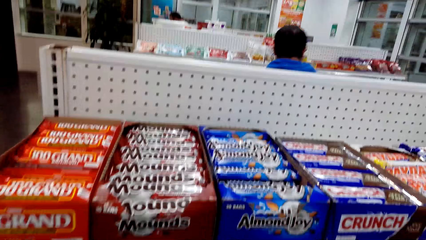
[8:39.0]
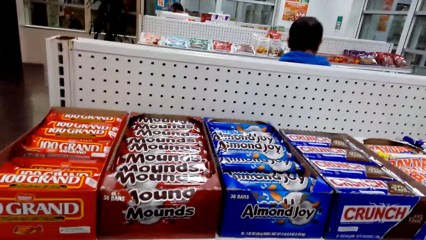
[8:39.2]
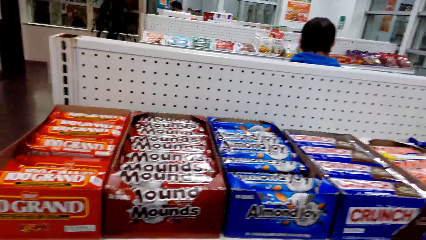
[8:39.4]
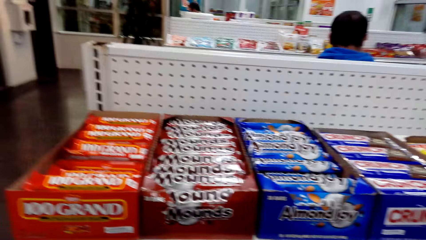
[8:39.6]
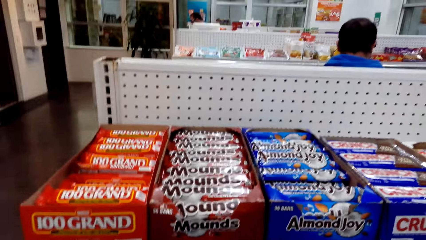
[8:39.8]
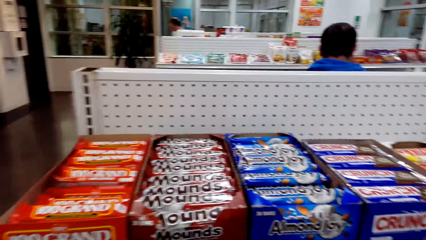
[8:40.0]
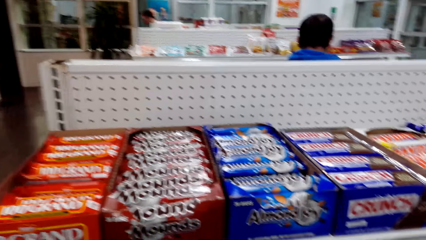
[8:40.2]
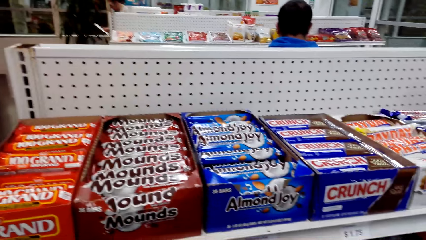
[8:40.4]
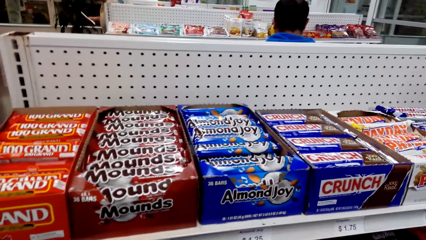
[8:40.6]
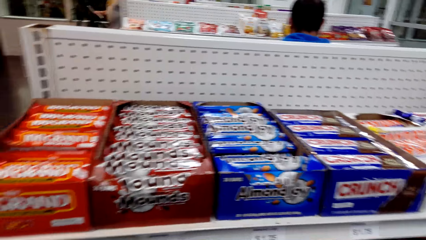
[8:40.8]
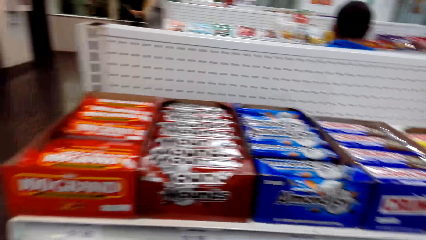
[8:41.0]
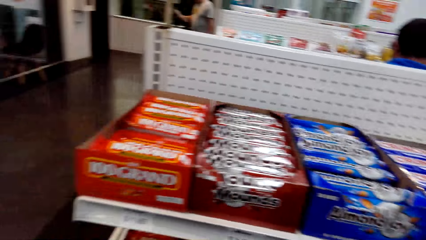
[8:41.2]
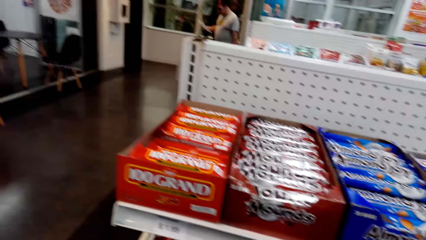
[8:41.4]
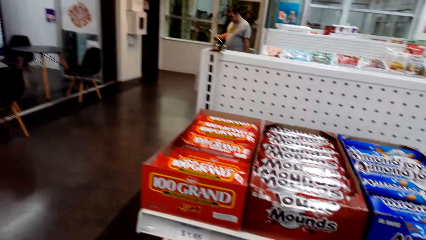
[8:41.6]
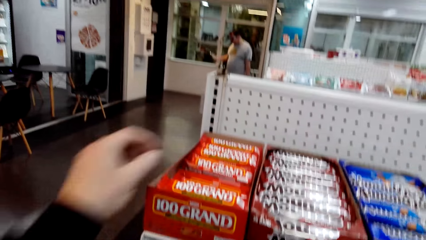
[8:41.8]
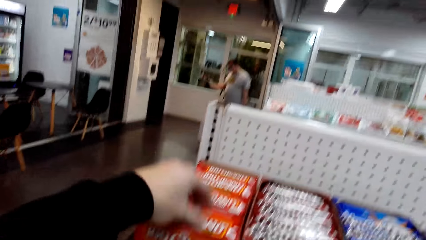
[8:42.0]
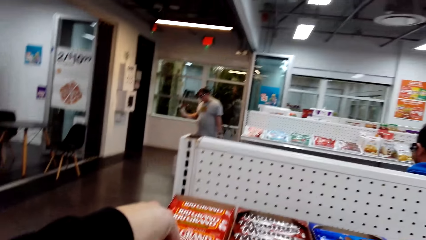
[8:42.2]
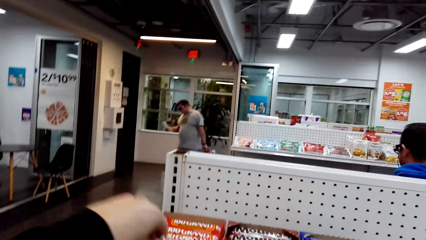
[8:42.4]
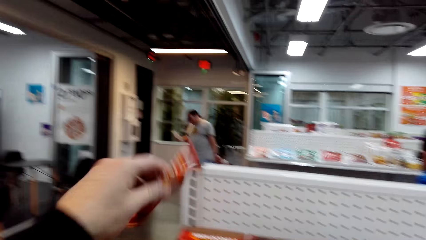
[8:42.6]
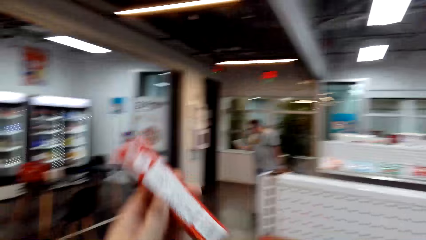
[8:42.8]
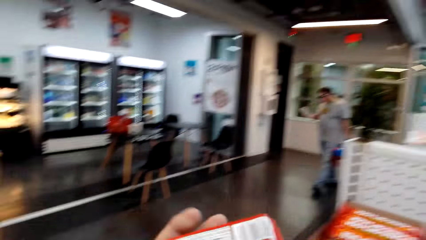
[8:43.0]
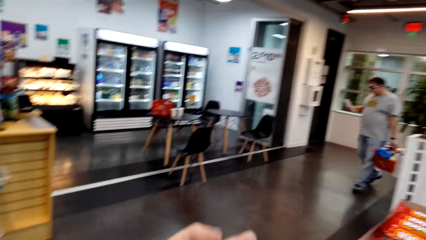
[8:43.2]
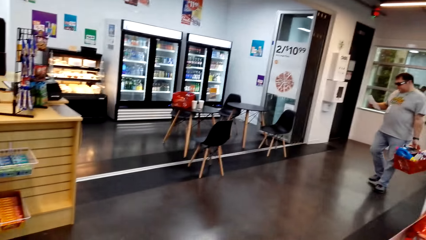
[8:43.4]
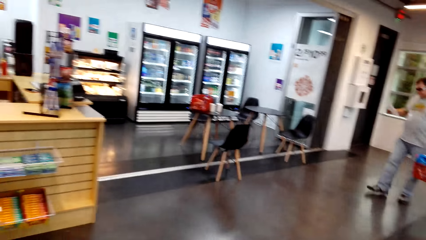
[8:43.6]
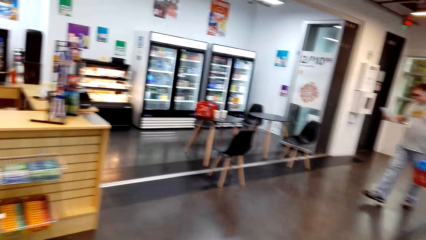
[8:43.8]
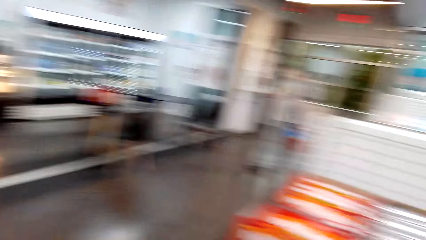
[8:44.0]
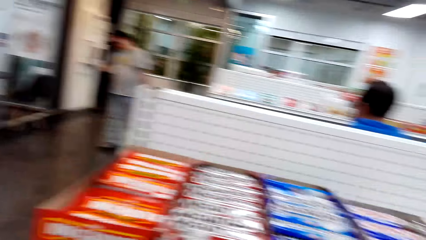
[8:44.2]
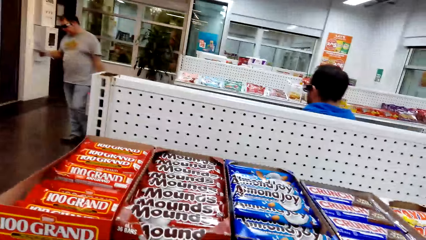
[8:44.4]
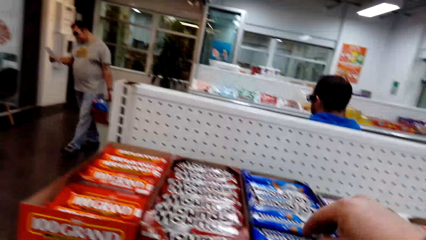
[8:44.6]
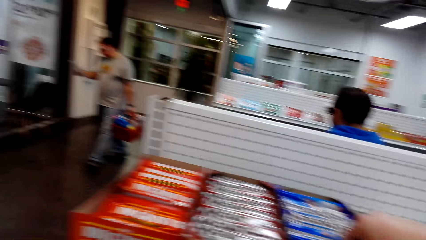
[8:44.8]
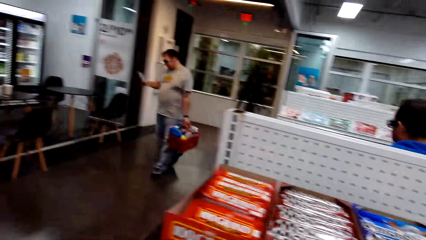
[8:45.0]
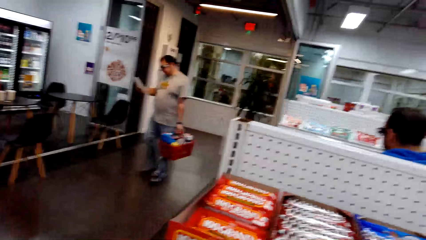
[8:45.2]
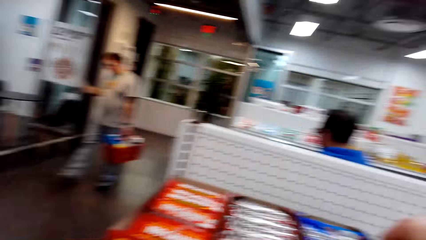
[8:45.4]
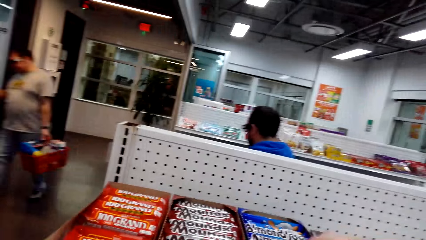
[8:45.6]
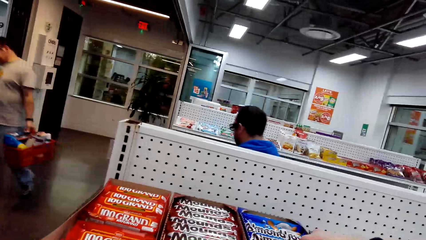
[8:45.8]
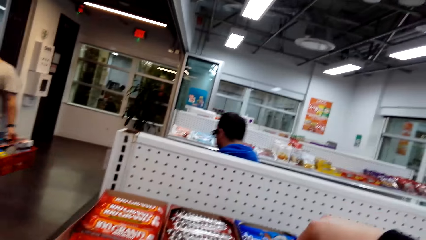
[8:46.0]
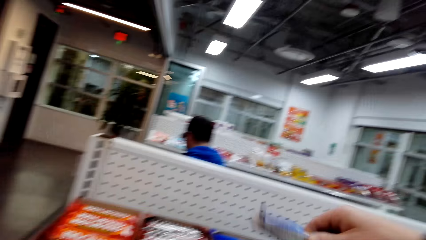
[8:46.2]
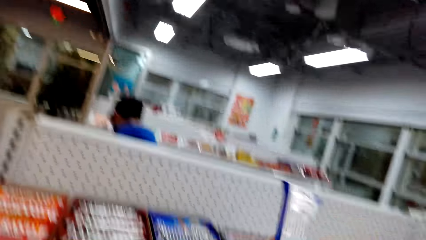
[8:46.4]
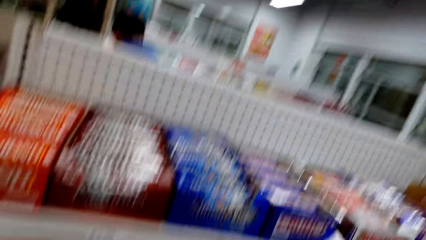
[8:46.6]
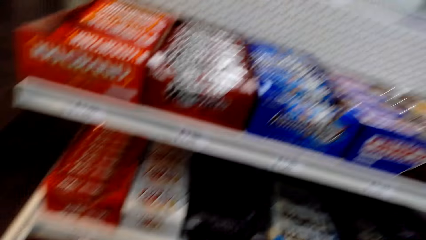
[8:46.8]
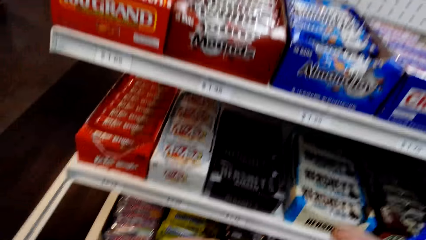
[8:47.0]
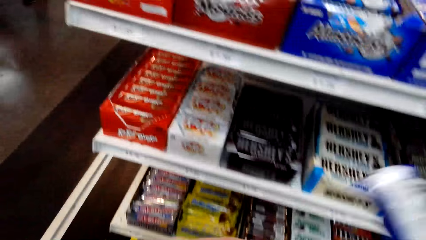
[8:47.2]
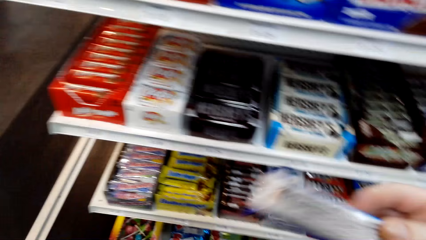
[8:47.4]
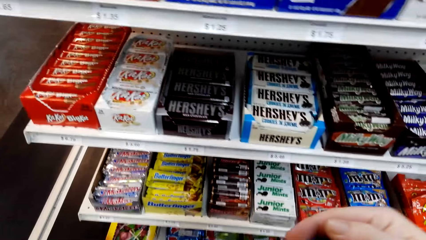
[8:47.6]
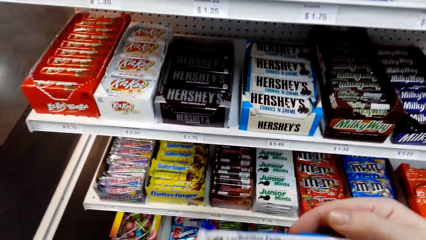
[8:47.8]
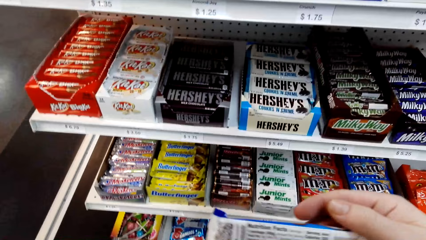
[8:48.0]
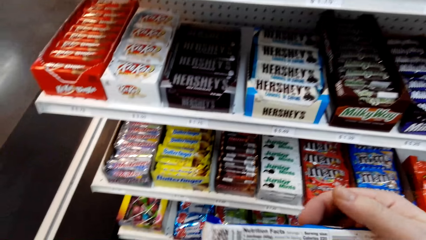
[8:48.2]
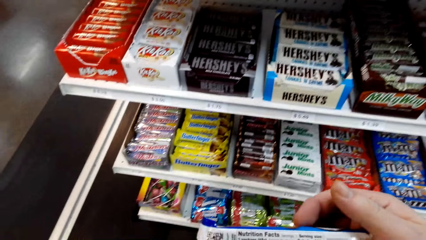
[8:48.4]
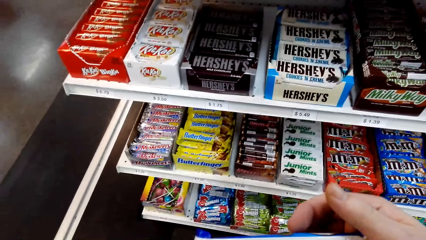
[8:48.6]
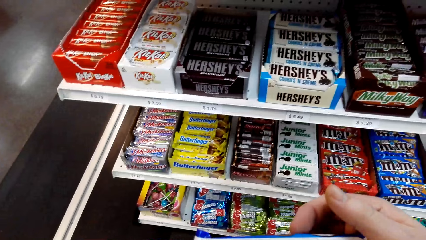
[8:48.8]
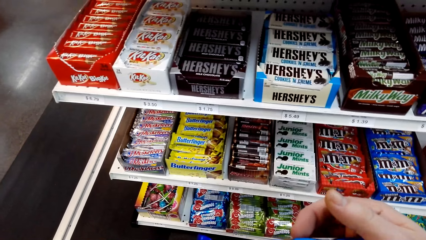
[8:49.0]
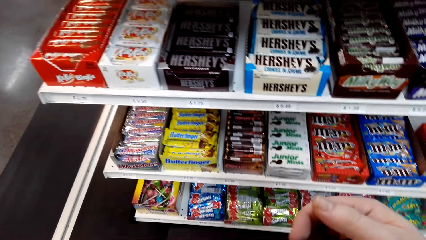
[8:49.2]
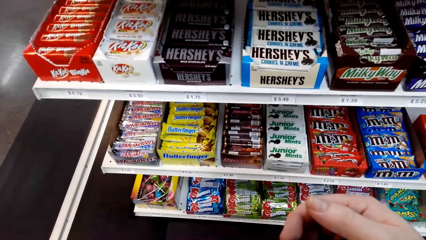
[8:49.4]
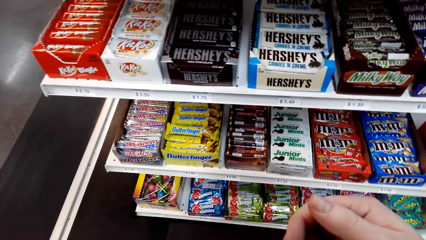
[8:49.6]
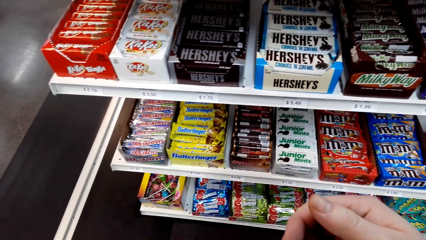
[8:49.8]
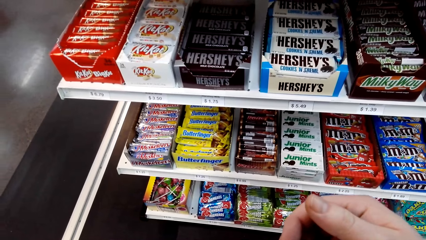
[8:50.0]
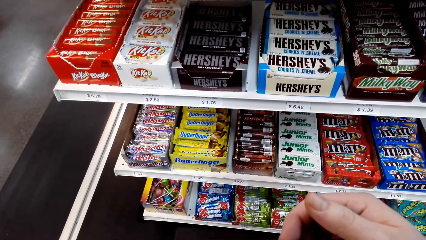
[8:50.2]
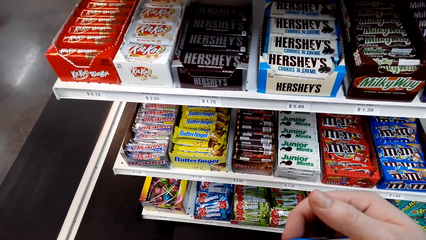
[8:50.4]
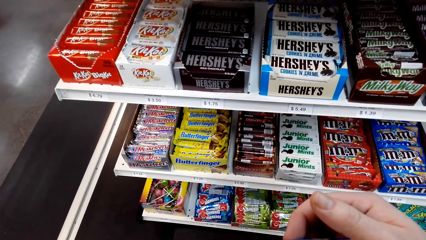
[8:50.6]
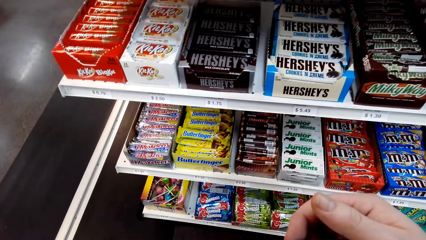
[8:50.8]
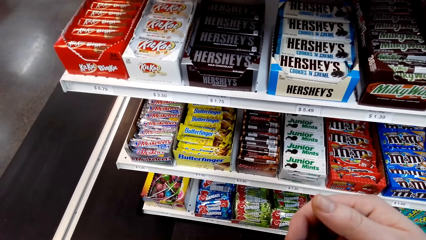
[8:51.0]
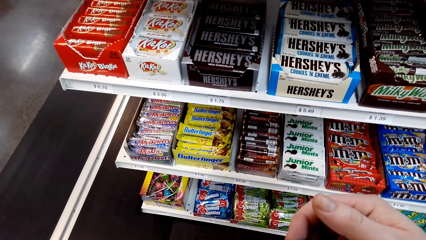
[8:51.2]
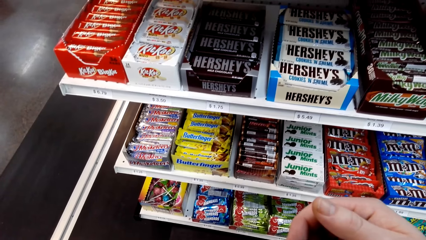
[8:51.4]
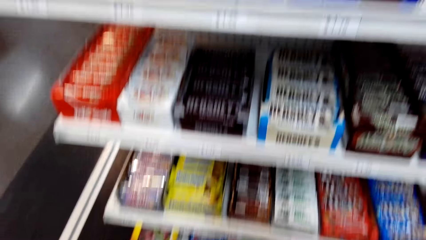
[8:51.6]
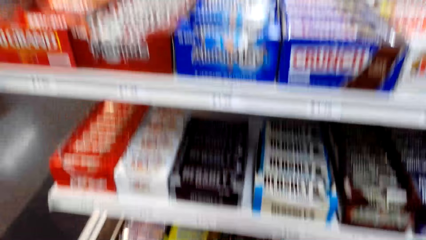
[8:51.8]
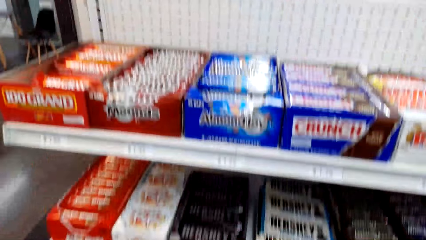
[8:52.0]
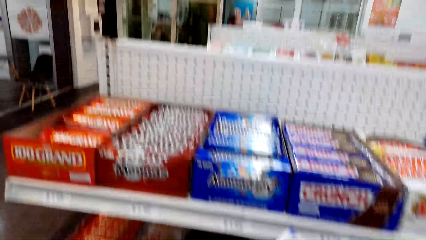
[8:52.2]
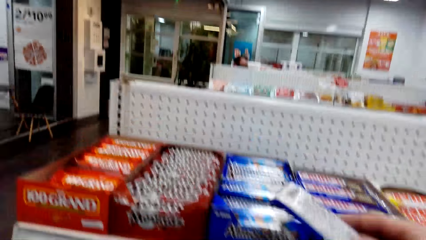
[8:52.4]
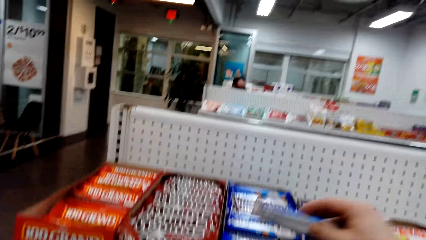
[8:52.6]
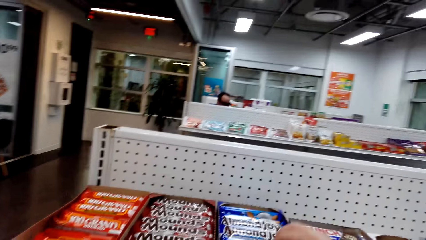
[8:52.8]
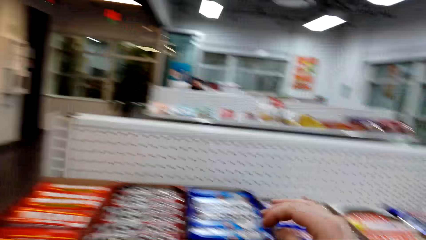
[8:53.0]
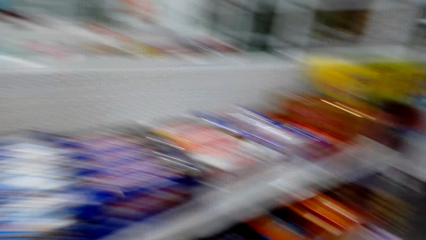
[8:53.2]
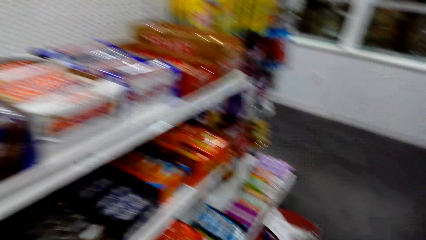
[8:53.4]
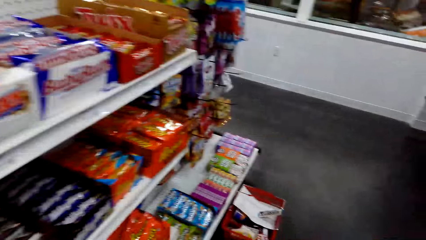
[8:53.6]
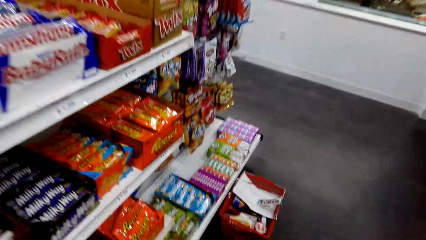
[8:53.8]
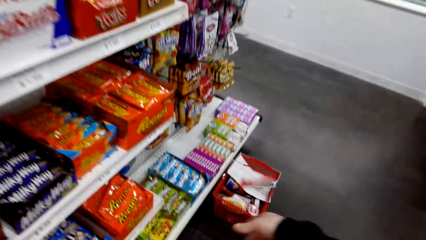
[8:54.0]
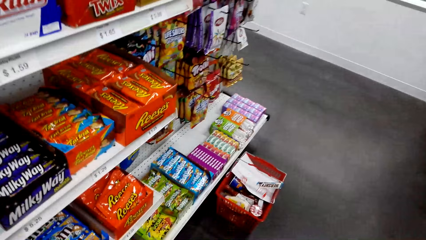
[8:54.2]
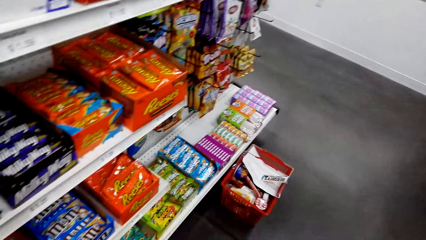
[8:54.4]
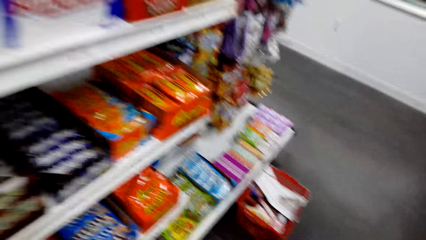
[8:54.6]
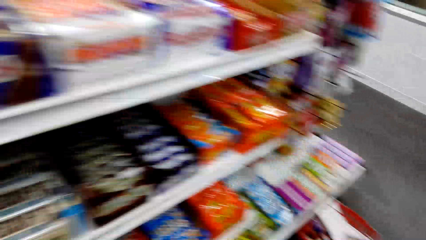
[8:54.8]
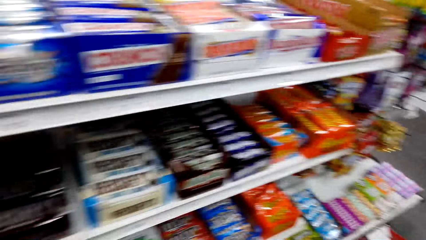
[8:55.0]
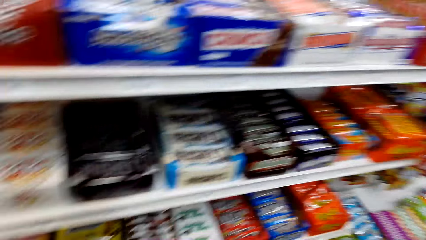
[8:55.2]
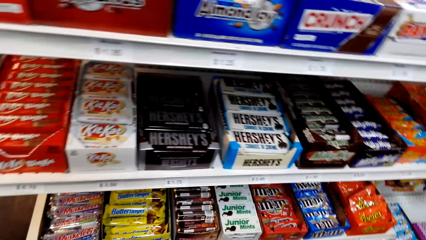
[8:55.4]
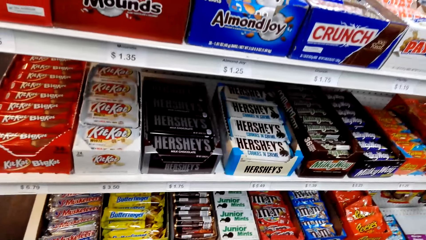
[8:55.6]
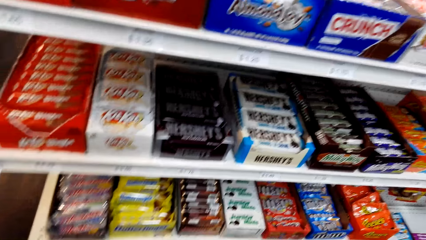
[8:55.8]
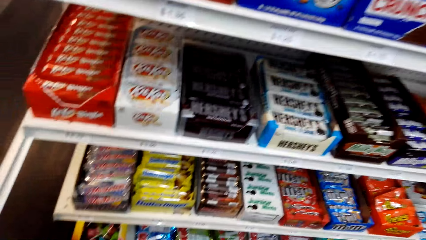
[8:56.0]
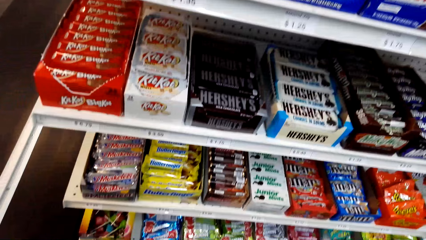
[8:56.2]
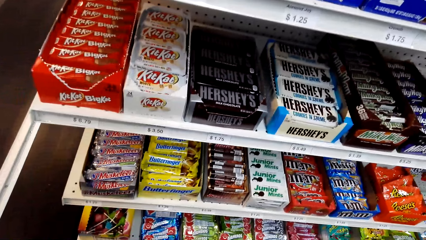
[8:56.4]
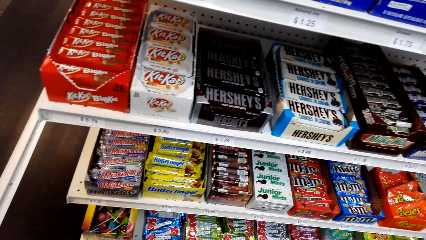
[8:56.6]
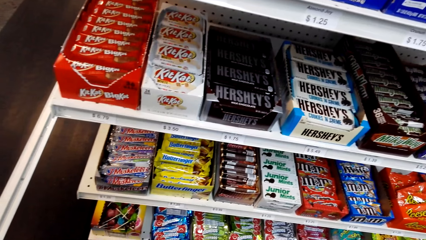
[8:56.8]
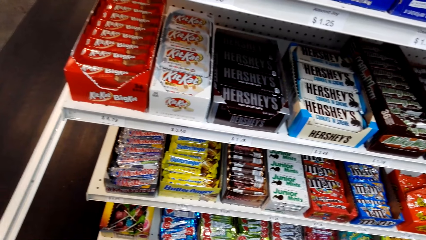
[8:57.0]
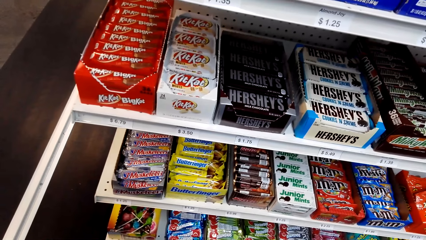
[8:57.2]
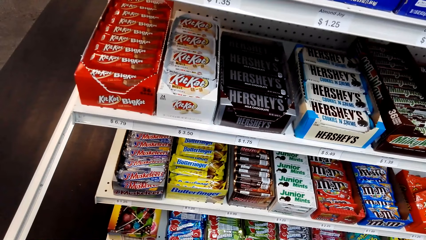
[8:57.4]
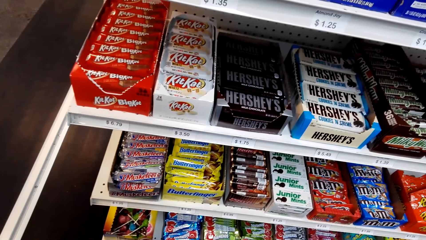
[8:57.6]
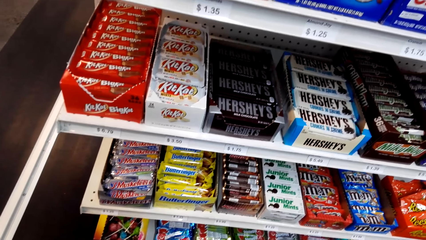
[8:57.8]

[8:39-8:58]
The camera wearer stares at the shelf. A man stares at the shelf. Another man walks in the supermarket. The other man stares at the paper in the hand. The camera wearer picks 100 Grand. They pick Almond Joy. They stare at the Almond Joy. They return the Almond Joy in the box. They throw the 100 Grand in the shopping bucket. They stare at the shelf.
